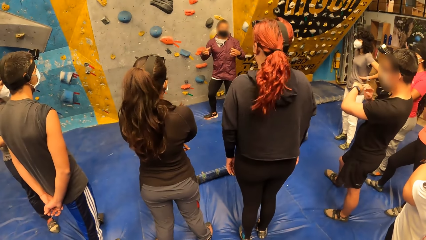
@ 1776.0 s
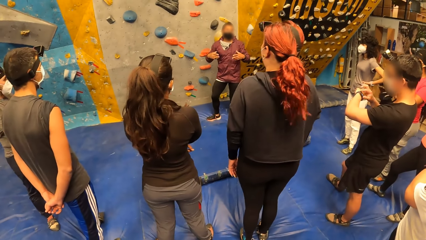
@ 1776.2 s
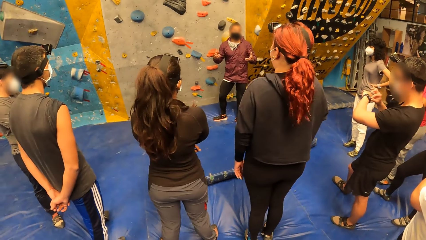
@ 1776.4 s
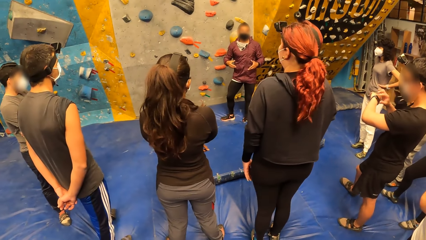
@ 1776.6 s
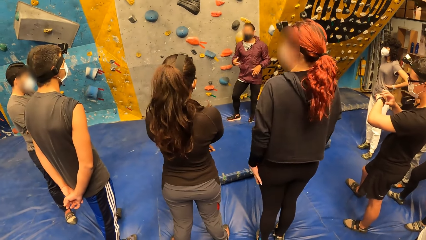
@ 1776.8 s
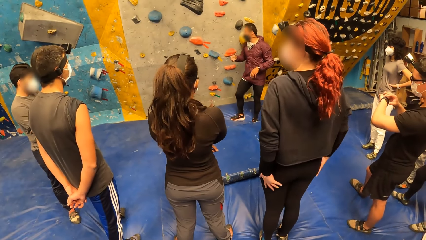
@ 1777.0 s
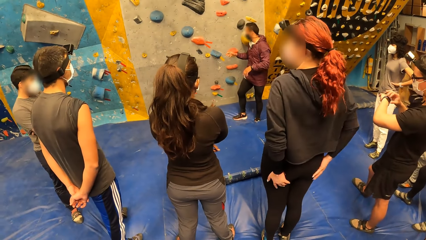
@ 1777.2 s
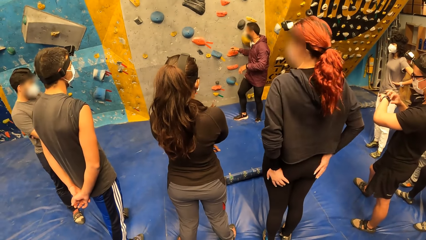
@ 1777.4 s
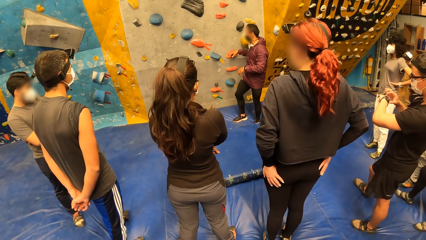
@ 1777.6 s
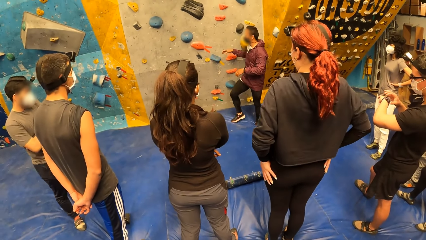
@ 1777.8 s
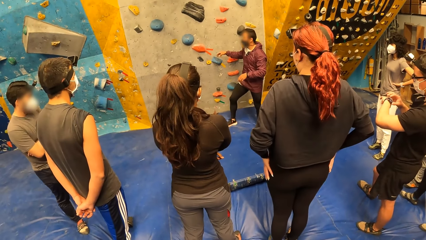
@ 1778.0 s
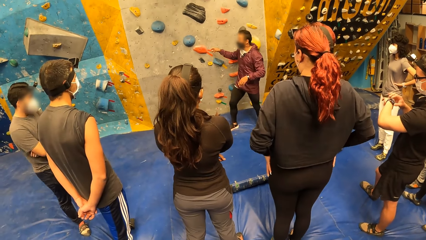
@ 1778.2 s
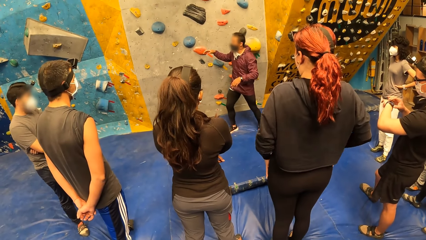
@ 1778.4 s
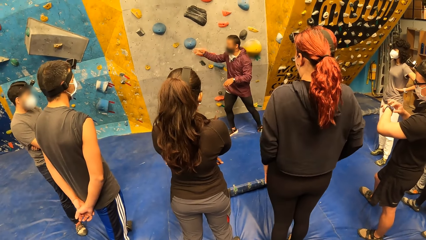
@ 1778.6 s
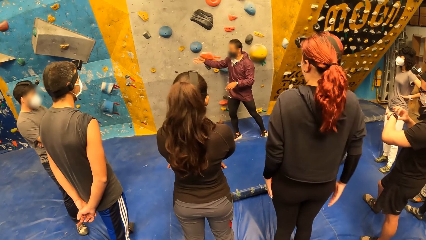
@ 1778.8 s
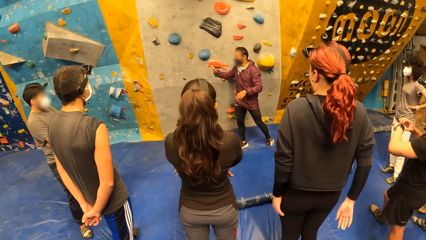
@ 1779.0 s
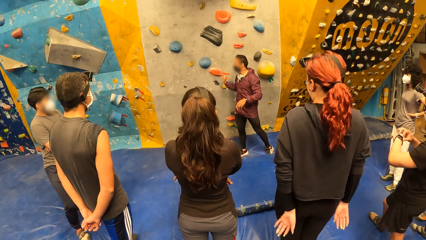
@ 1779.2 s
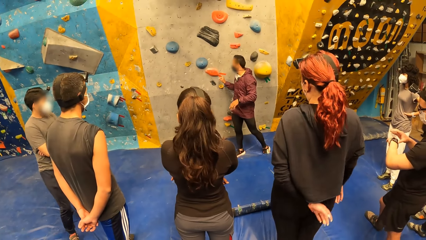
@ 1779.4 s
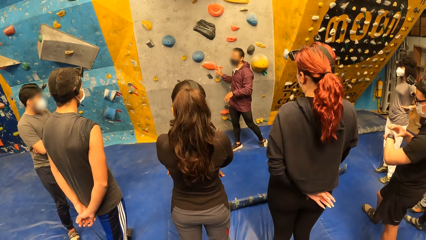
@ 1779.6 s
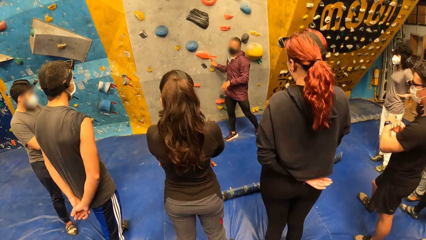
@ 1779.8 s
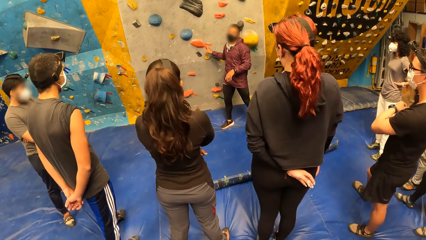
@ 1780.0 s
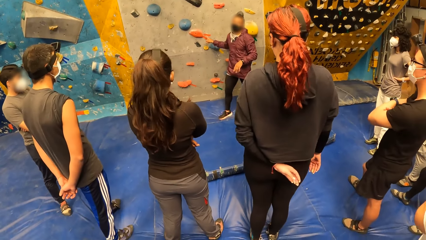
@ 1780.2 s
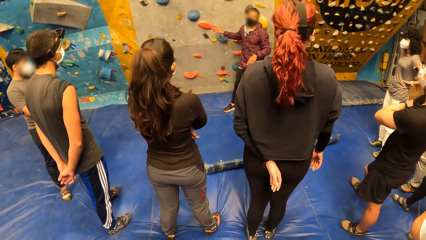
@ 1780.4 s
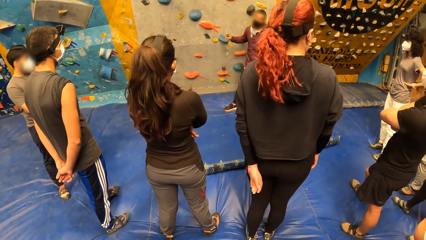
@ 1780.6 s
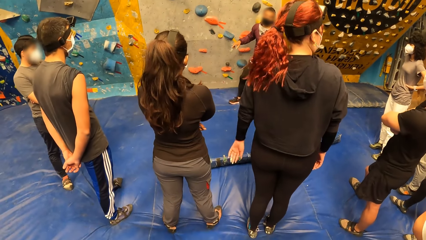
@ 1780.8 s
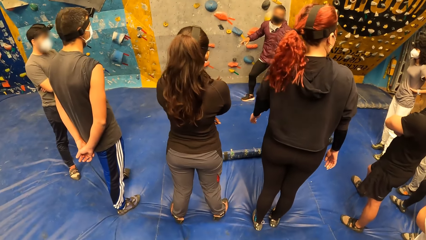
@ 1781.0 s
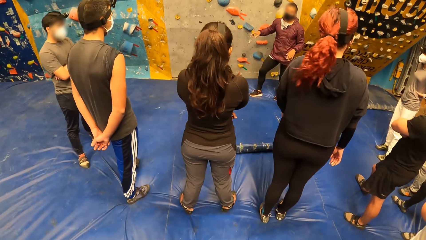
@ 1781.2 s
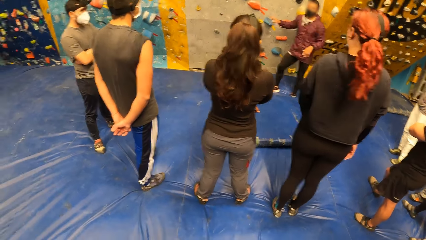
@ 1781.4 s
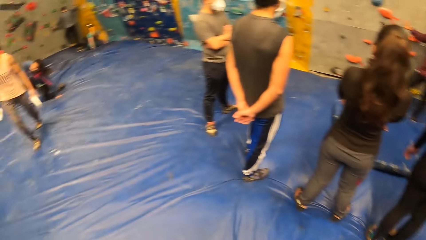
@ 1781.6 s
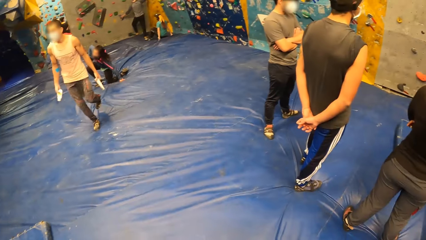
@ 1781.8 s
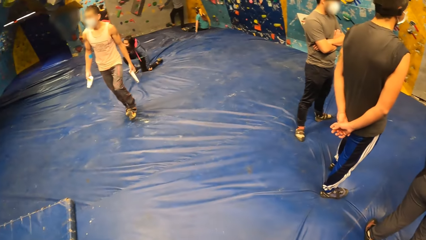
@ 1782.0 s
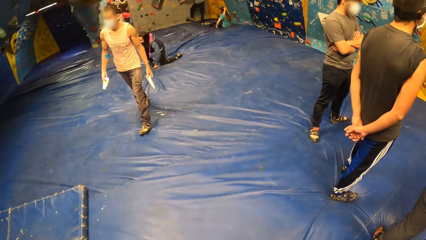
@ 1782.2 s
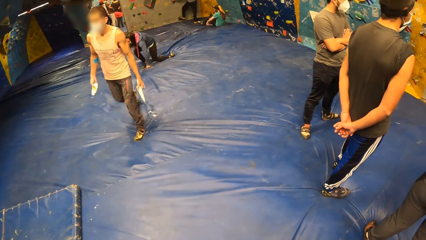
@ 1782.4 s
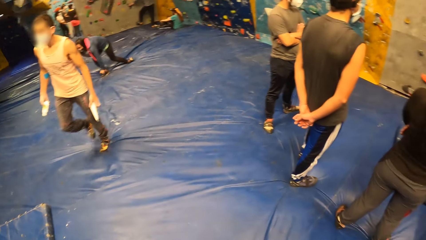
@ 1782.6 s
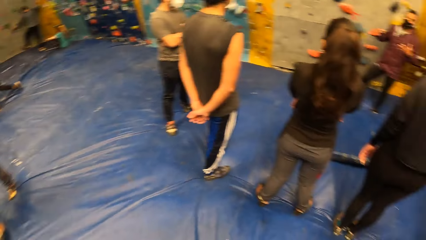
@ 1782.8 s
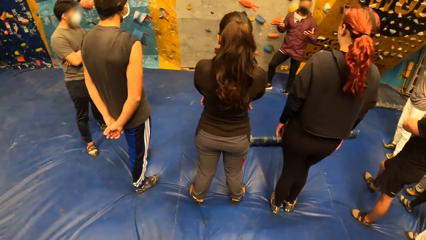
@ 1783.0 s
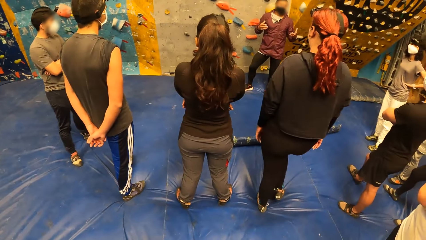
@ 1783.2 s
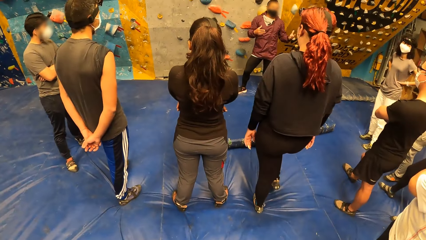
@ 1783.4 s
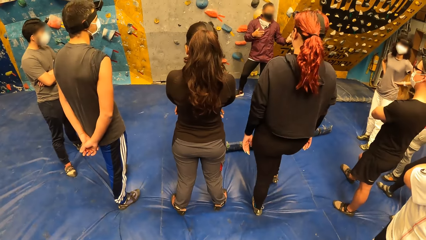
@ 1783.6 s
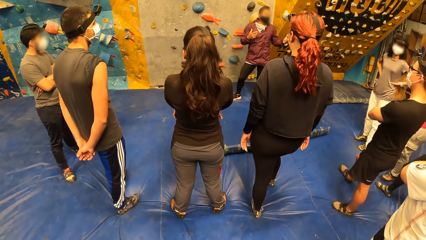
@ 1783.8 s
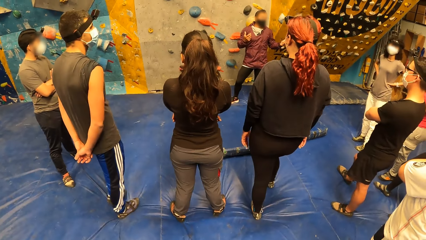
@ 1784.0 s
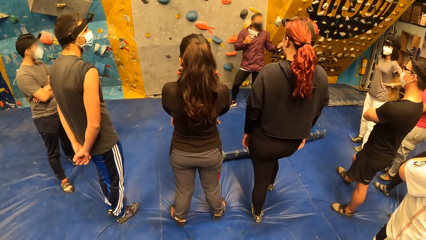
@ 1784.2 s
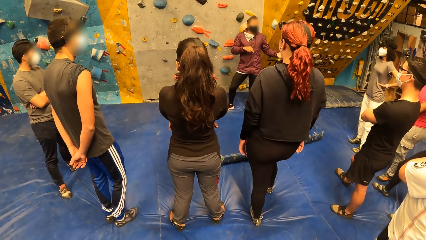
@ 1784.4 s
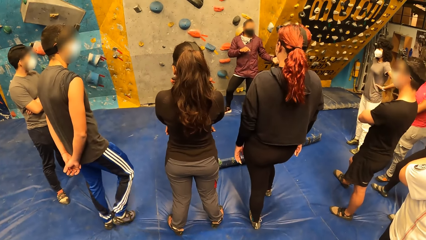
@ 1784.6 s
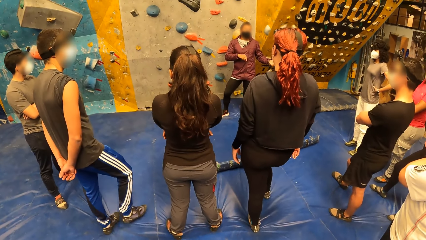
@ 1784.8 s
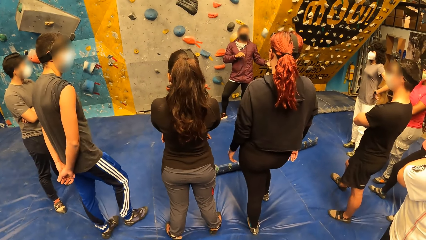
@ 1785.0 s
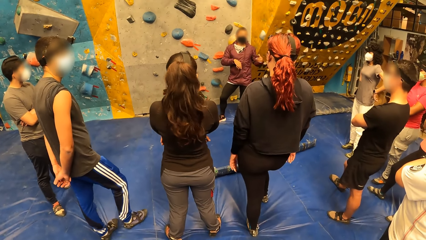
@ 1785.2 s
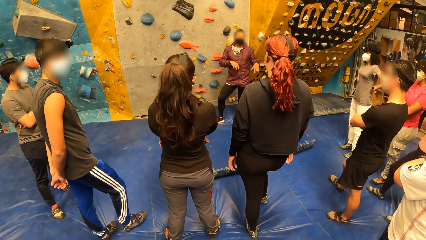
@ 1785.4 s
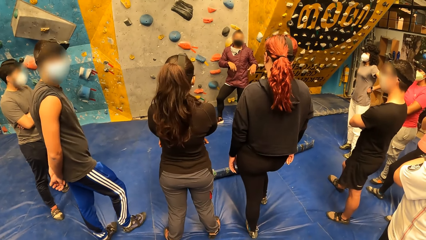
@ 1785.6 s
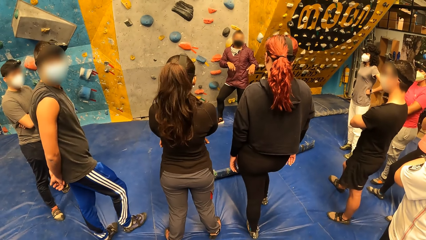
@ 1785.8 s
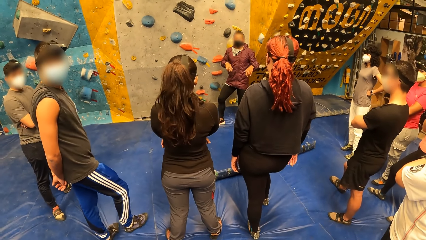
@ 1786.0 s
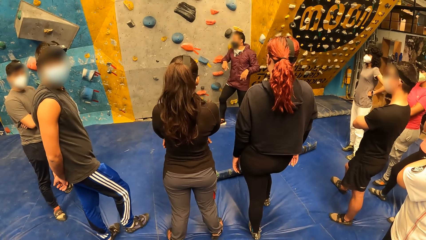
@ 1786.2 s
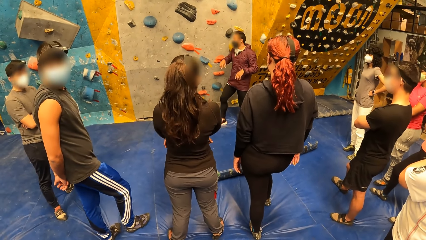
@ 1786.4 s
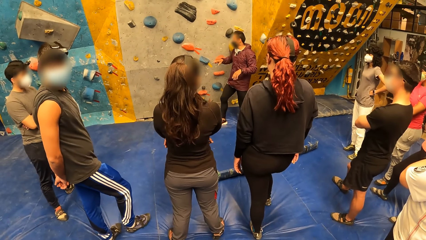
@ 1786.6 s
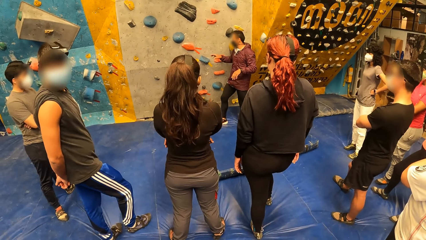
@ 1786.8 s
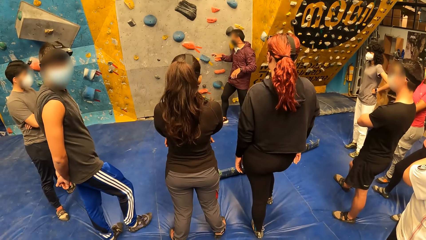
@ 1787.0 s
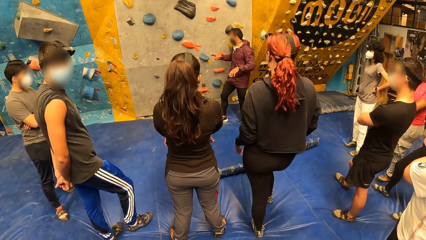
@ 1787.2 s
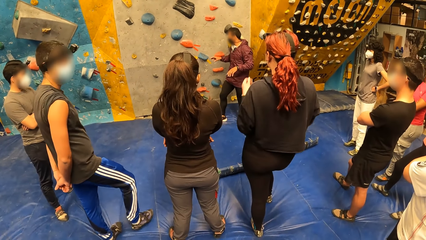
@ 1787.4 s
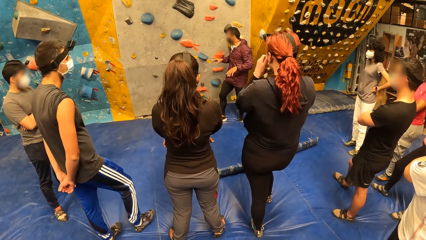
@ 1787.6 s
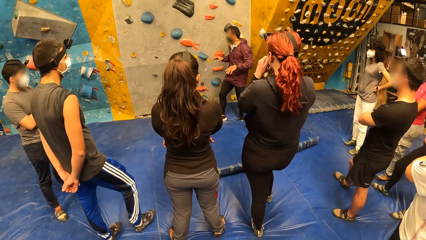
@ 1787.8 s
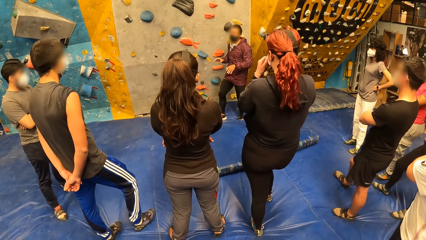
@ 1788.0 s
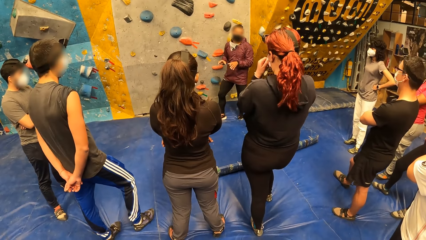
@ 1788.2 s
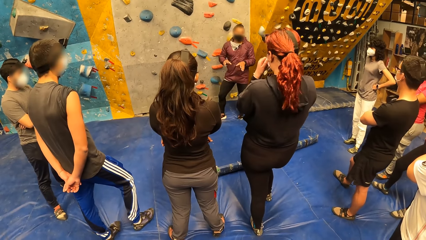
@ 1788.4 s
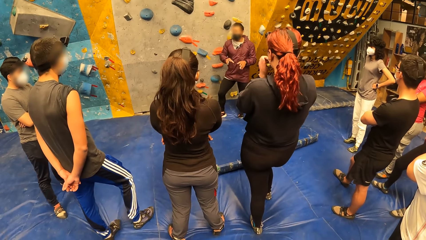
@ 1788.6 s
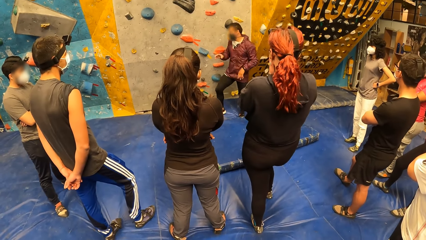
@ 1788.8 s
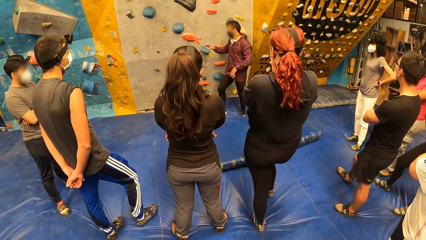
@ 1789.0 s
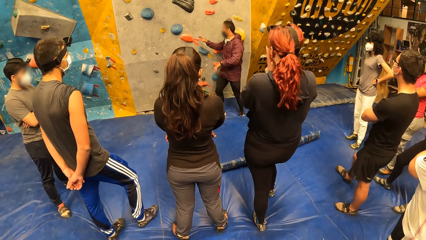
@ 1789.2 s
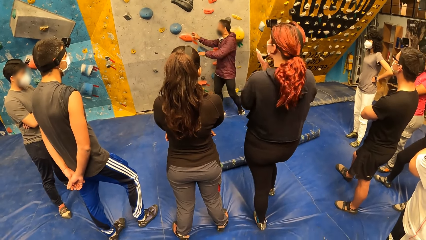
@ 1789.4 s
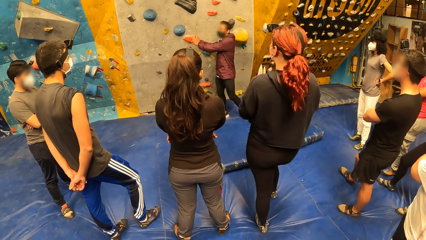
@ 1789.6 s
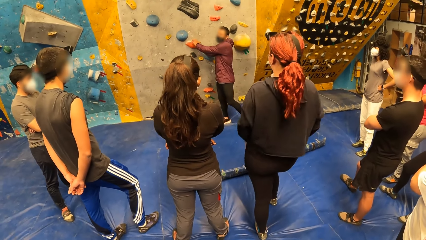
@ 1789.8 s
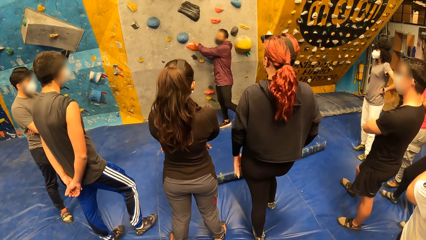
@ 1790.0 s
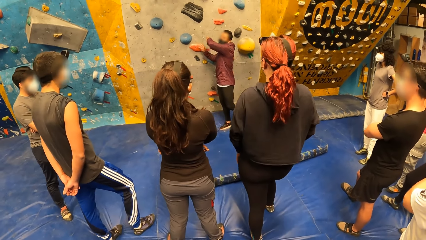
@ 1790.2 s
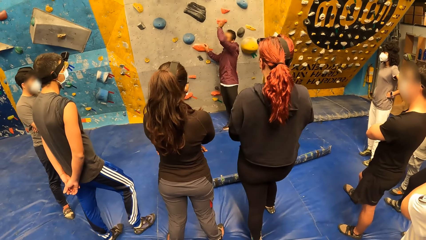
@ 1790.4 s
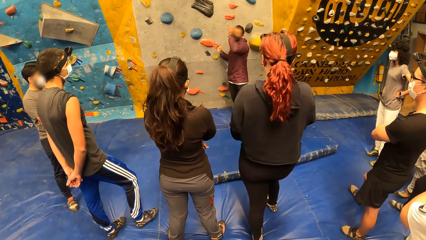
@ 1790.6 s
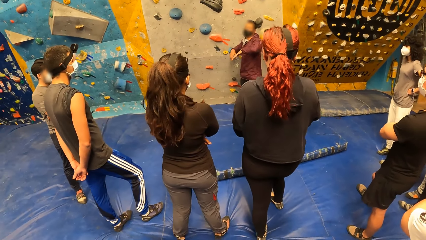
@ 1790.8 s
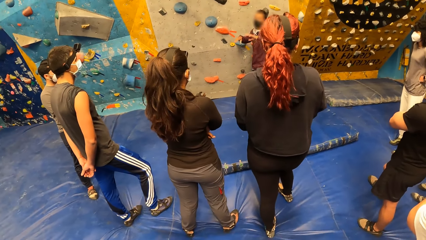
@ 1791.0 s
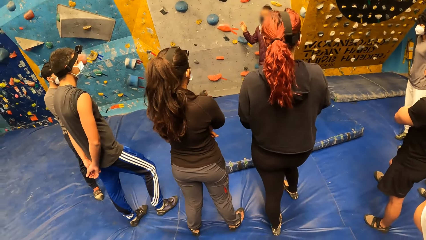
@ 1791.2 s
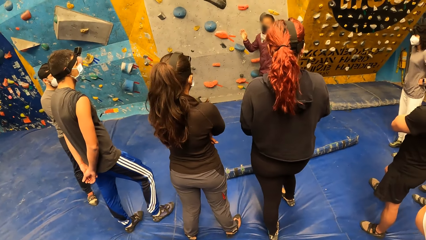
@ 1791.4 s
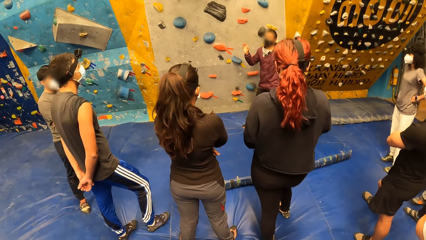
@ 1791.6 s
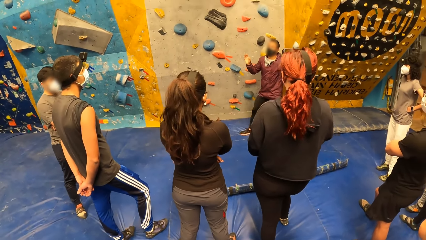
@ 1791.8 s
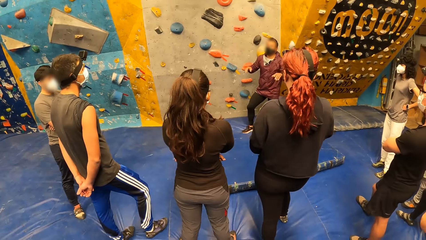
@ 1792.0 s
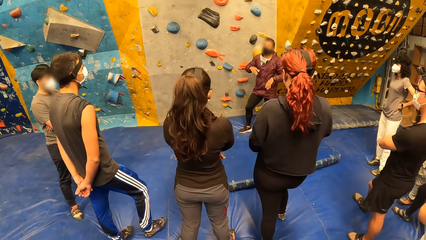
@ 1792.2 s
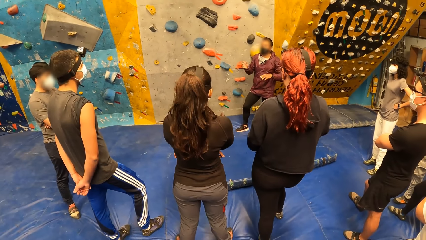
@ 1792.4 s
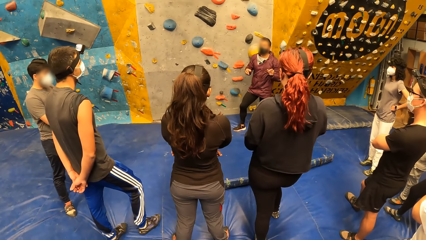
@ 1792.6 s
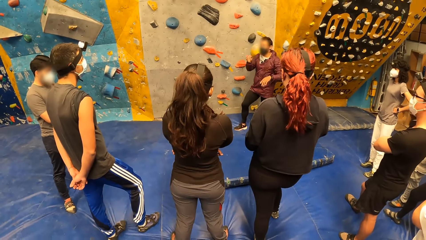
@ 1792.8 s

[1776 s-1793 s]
The instructor explains the rock climbing game. The instructor places his right hand onto the bouldering wall. He places his right hand onto the bouldering wall again. The instructor gesticulates with both hands. The camera wearer looks around. The instructor explains the rock climbing game, holds a foot and hand grip on the bouldering wall with both hands, and gesticulates with both hands.
